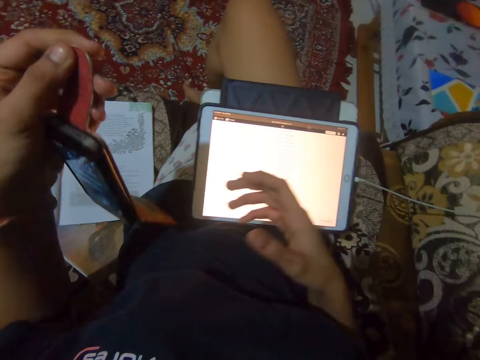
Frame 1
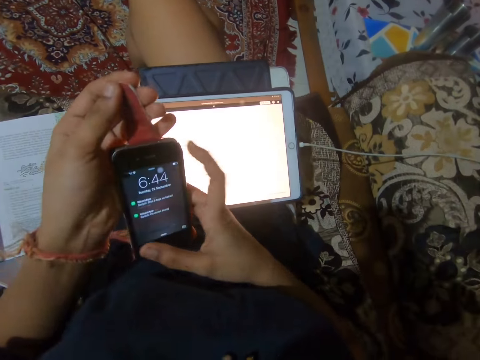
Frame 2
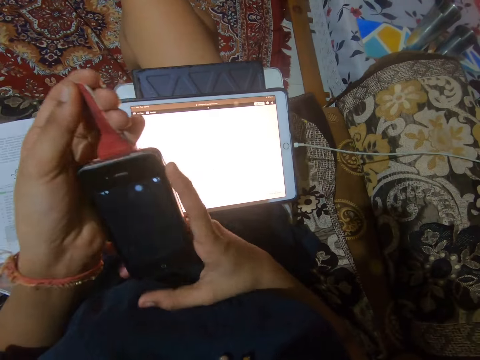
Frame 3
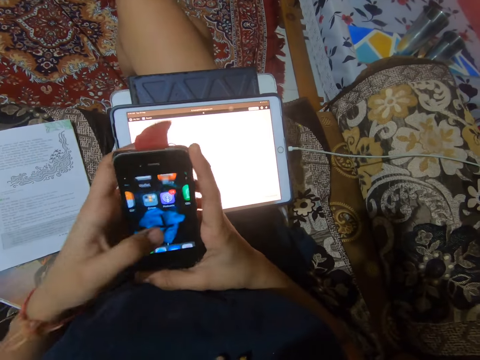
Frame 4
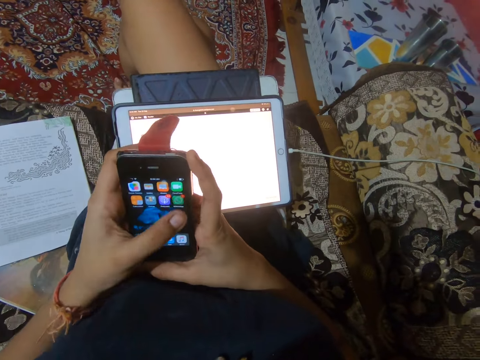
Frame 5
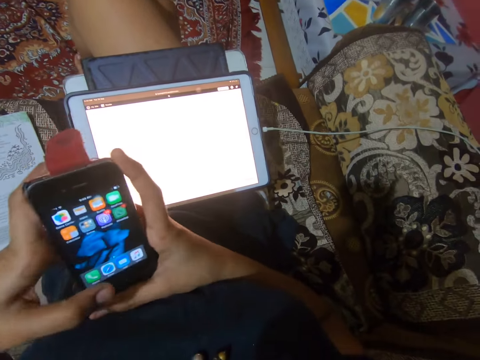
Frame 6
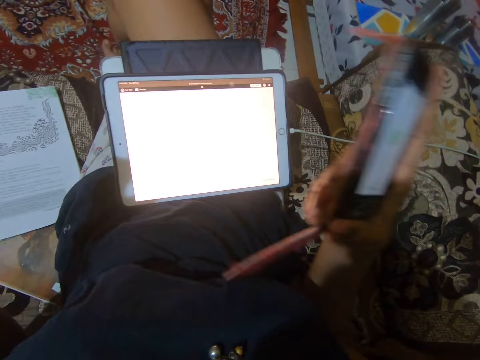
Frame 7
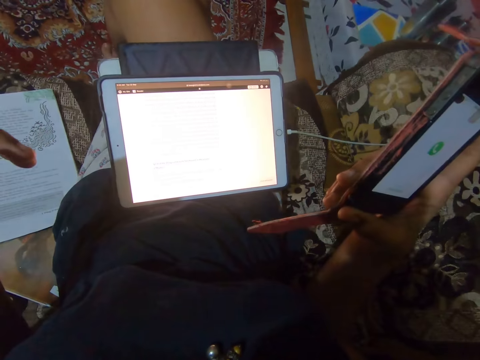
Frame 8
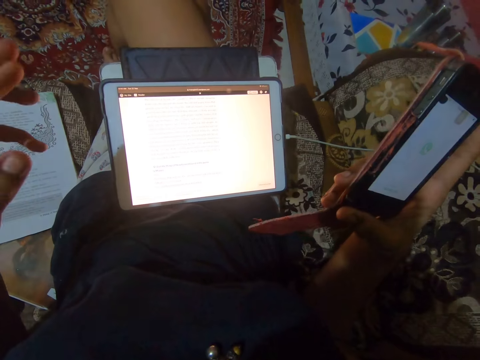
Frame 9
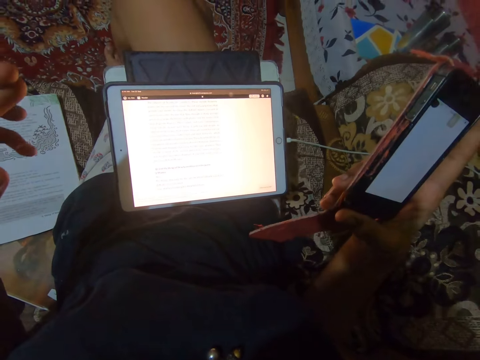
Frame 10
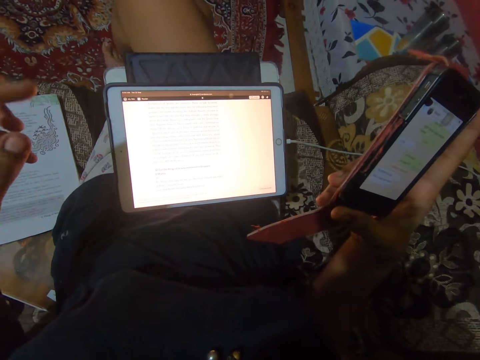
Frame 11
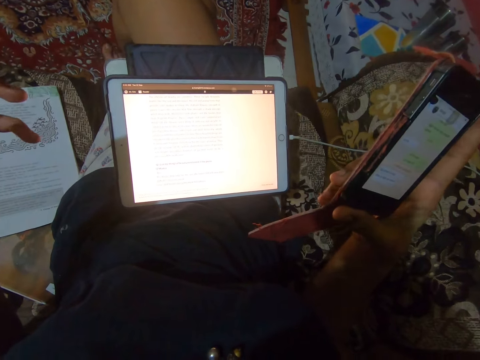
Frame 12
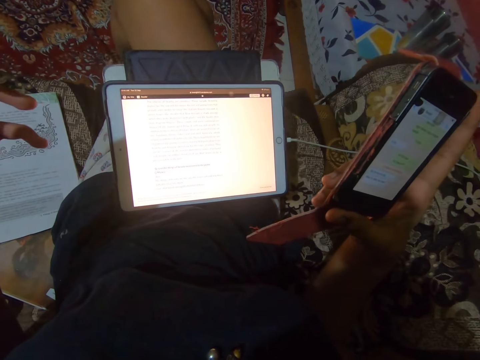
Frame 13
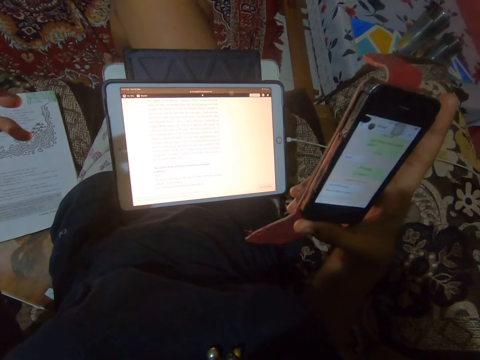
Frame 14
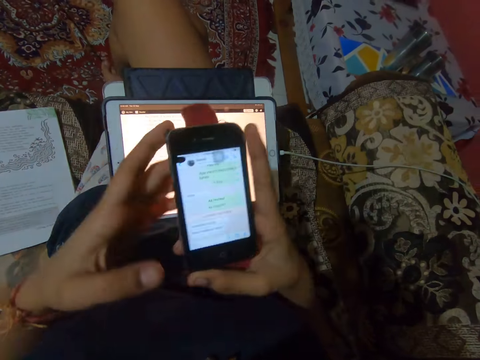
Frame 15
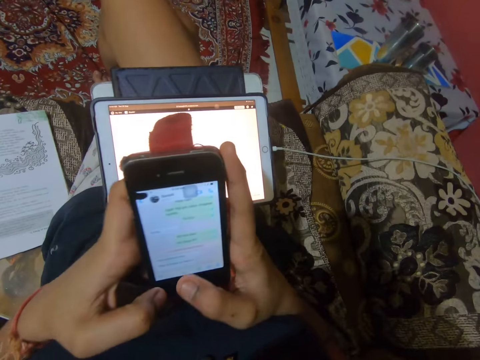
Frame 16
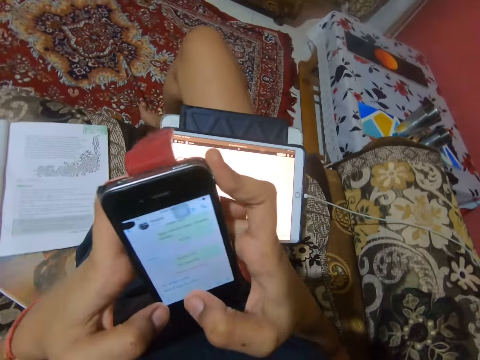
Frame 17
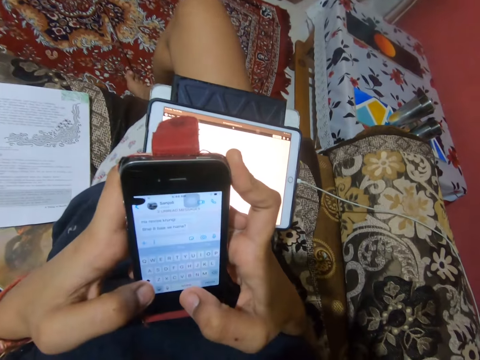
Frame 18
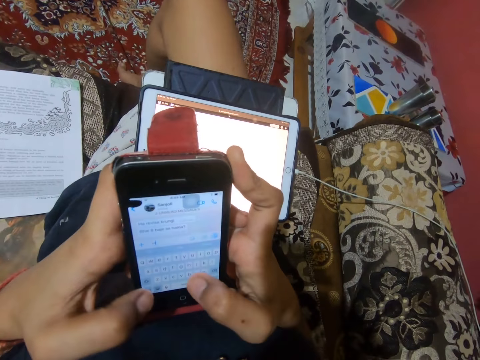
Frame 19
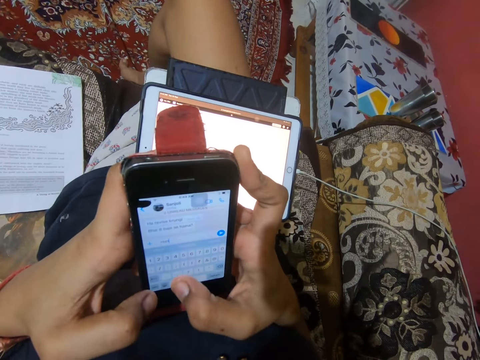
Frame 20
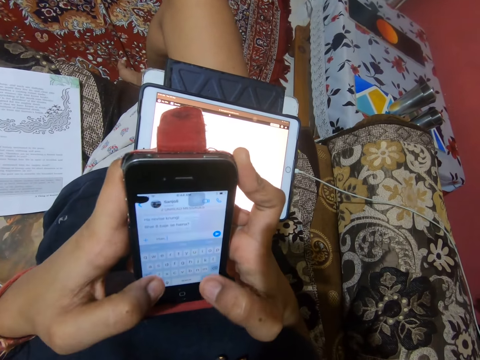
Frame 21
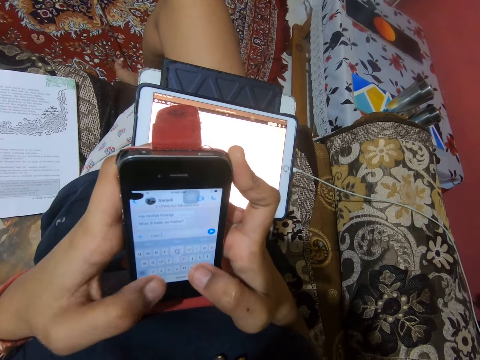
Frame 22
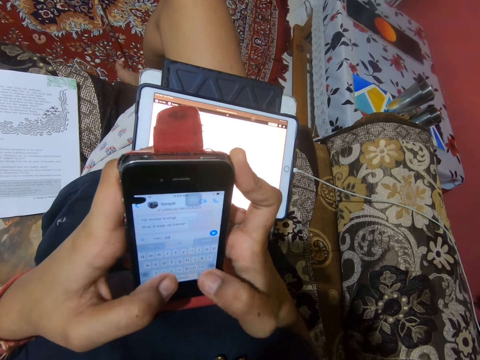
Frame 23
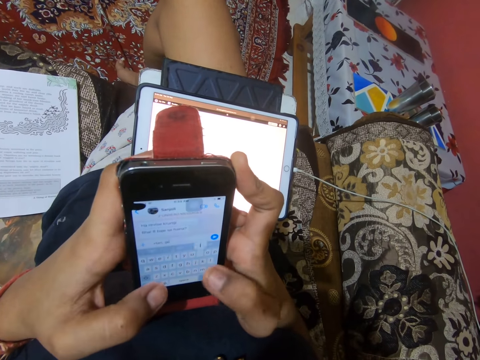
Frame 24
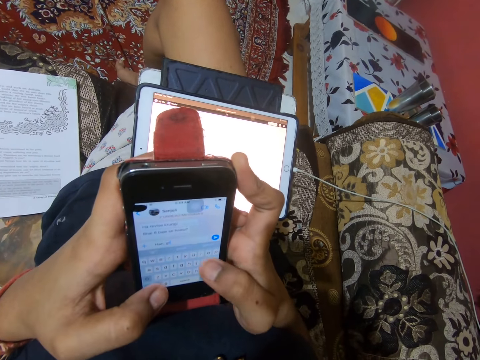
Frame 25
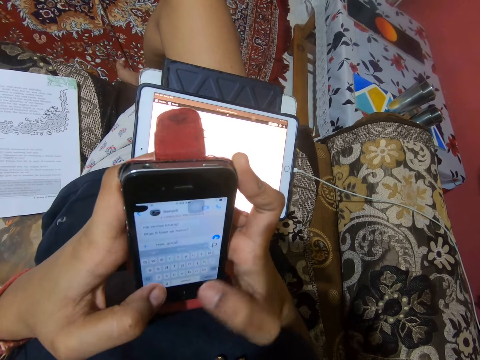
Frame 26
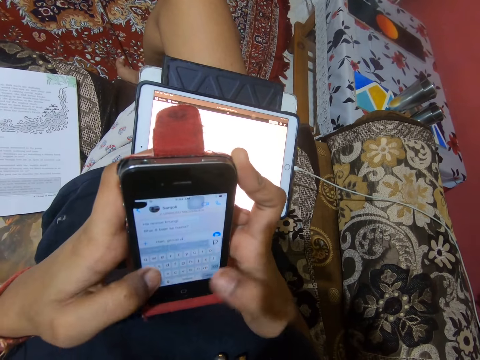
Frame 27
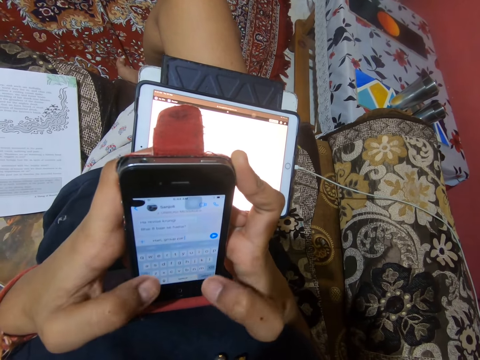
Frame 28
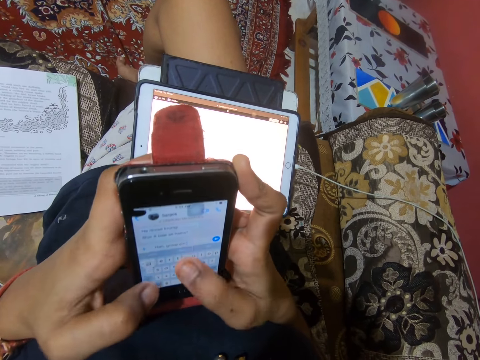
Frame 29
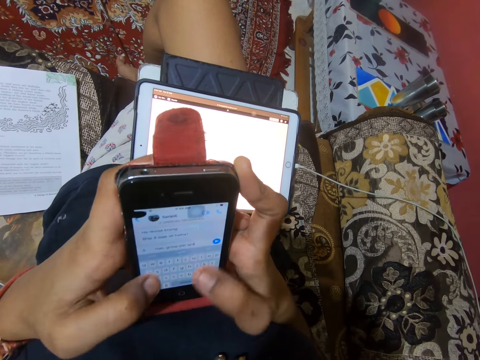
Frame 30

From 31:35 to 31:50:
The camera wearer picks up the phone with her left hand. She holds the phone with her right hand. She slides through the phone screen with her right thumb. She operates the phone. She taps the phone screen with her left thumb. She looks at the tablet. She operates her phone. She presses buttons on the screen with both thumbs.

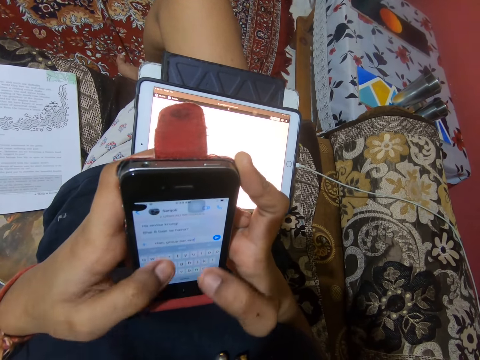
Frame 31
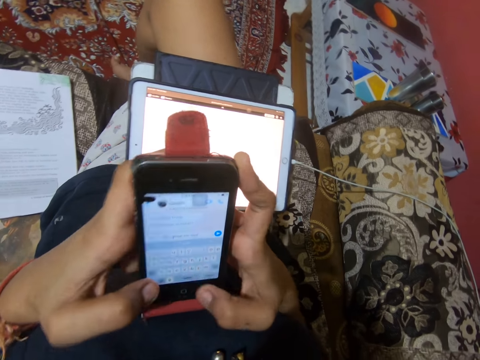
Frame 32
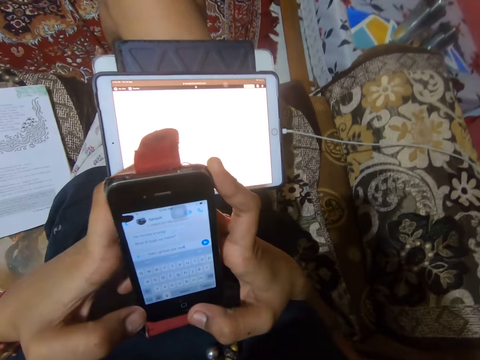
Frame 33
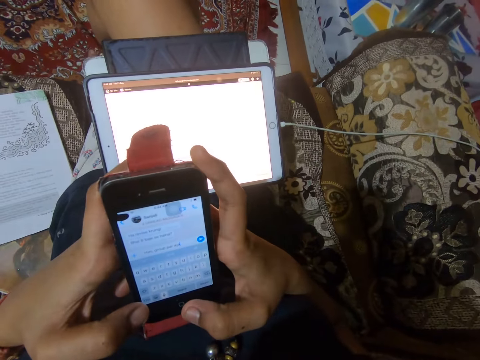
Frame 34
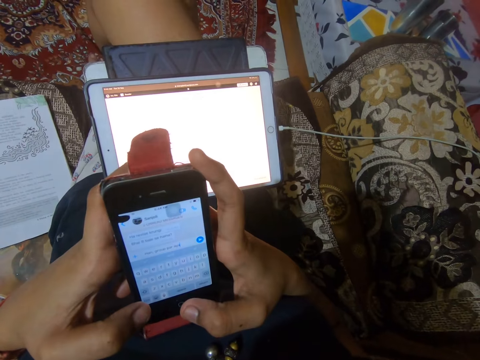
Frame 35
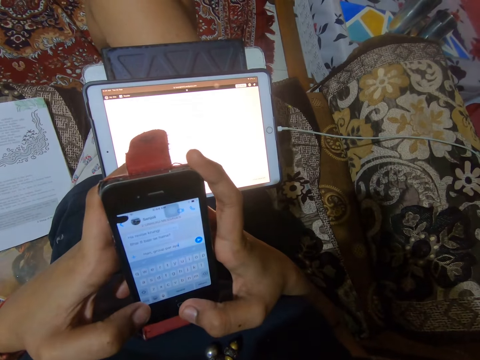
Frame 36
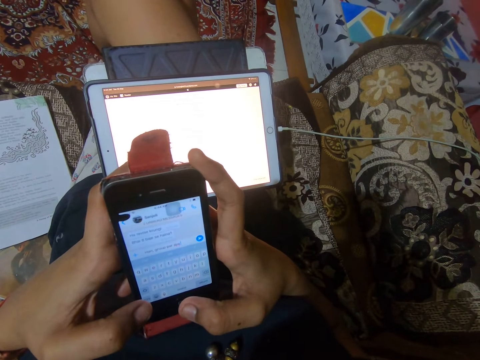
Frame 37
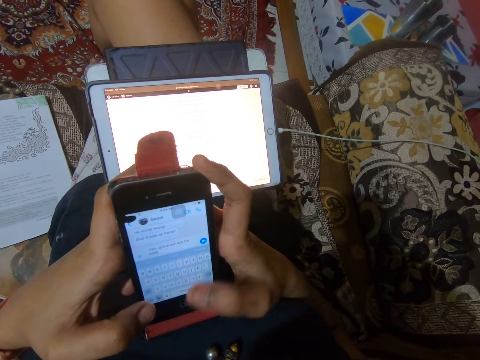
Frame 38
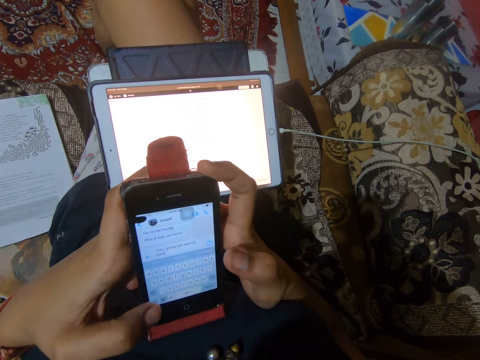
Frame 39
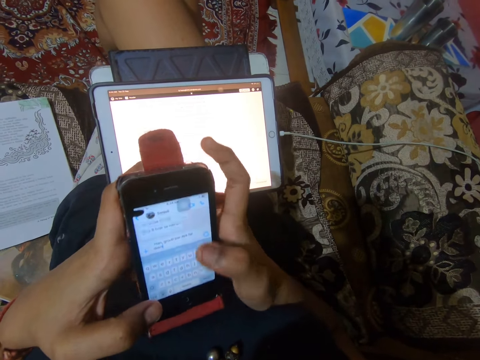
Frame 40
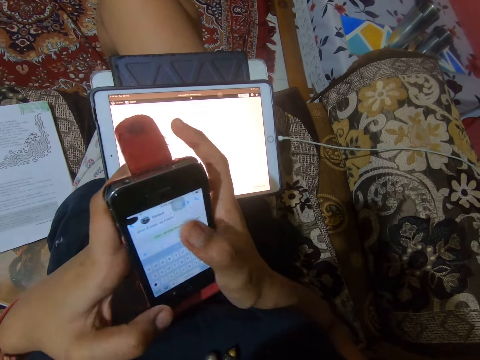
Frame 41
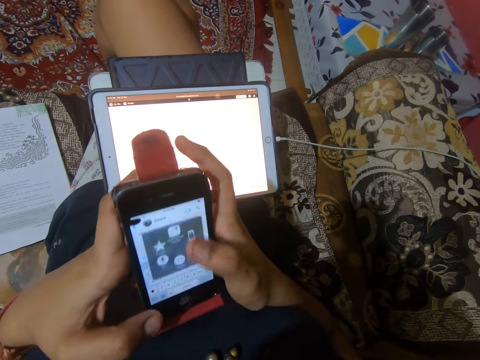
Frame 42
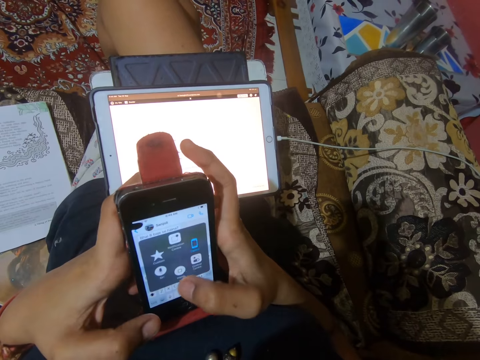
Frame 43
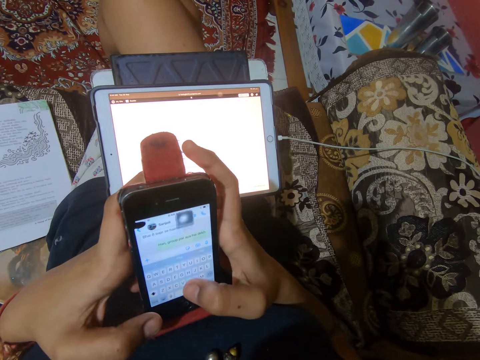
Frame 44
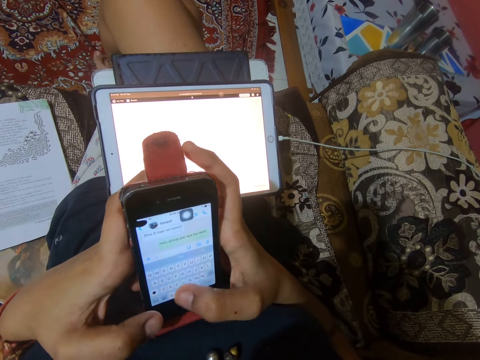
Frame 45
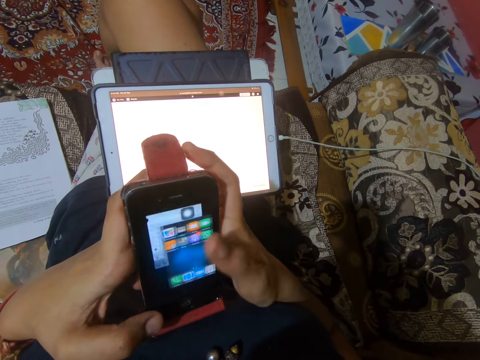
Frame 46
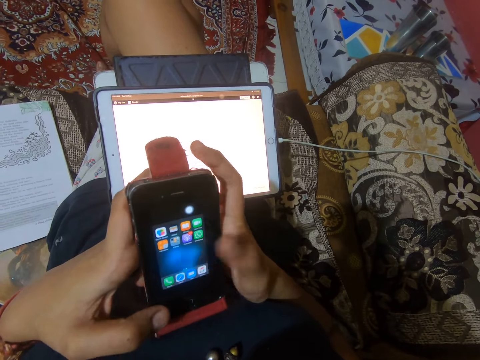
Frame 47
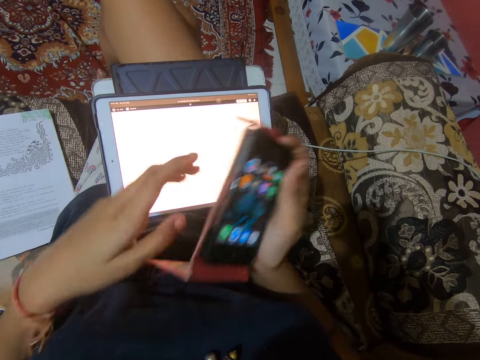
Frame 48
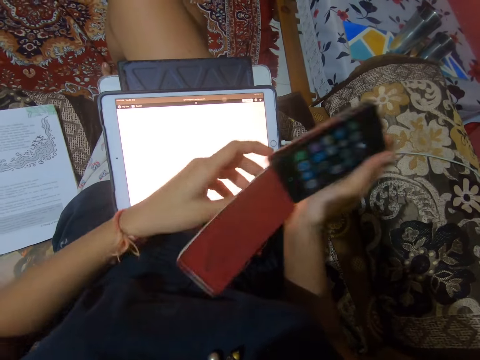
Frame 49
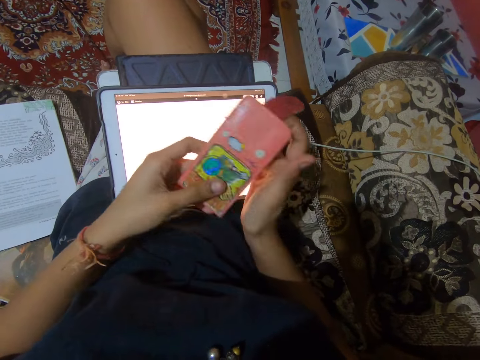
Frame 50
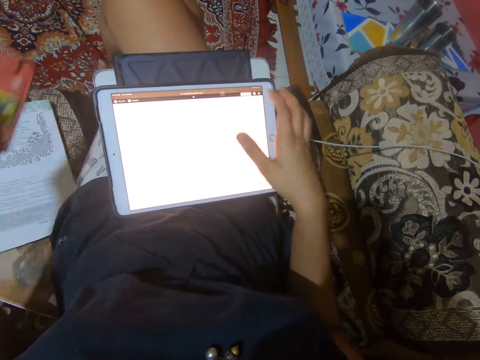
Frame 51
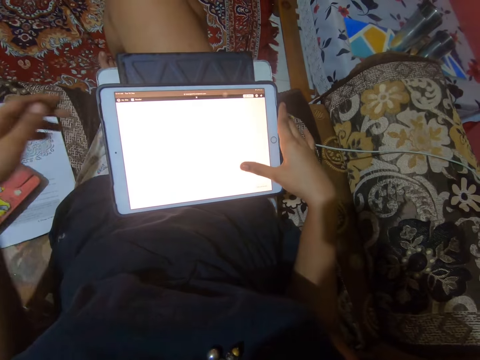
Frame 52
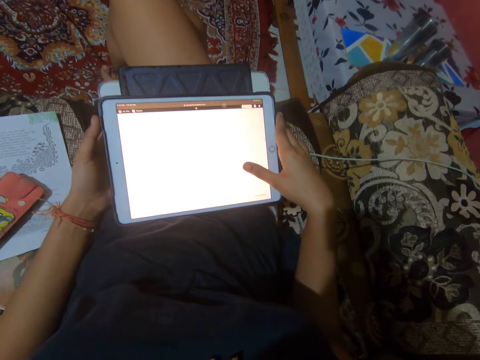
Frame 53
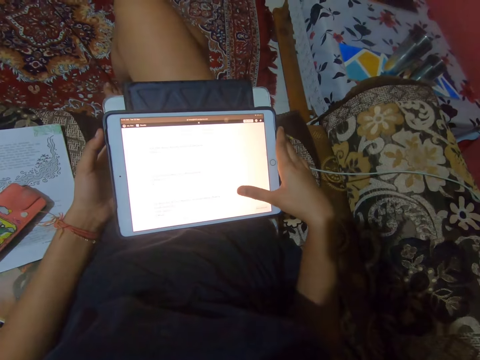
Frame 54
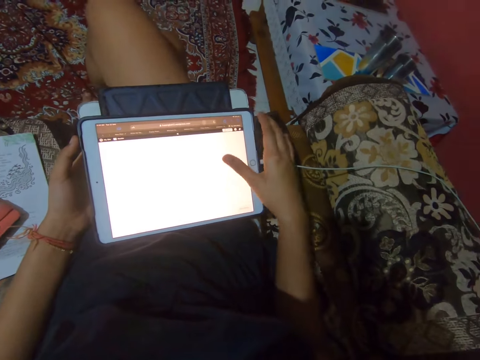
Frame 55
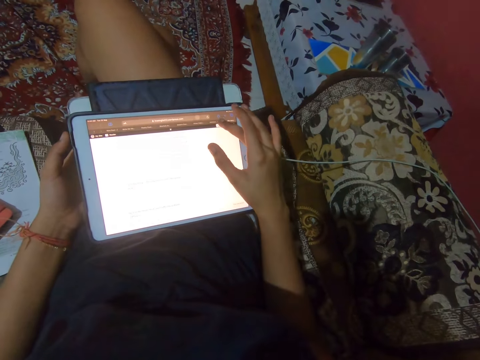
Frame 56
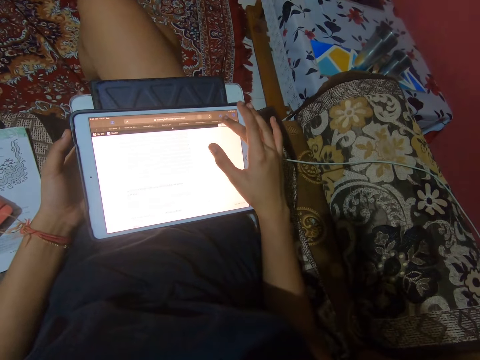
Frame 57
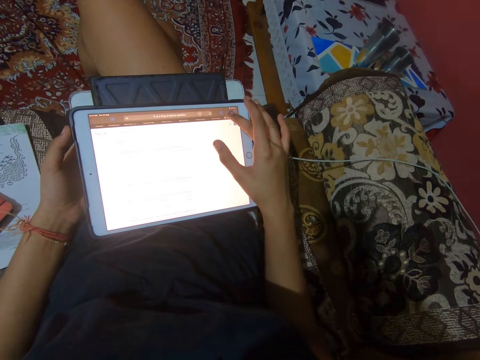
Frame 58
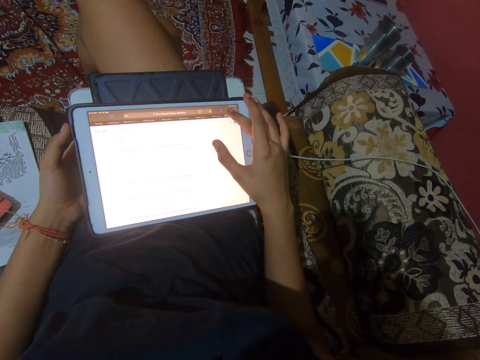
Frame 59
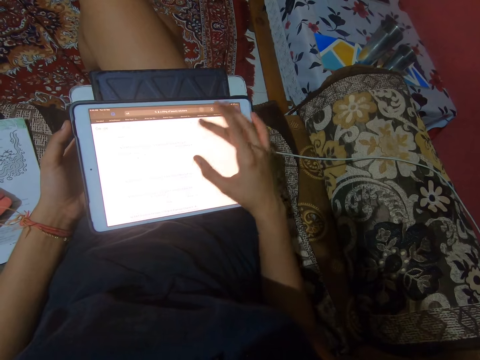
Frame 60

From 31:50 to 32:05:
The camera wearer closes the phone cover. They put the mobile phone down. They operate the tablet.
